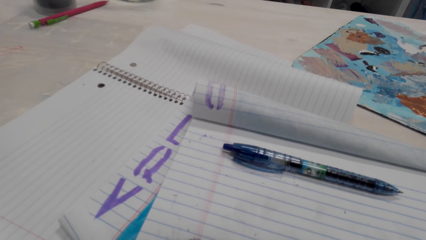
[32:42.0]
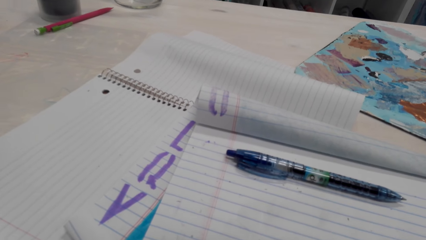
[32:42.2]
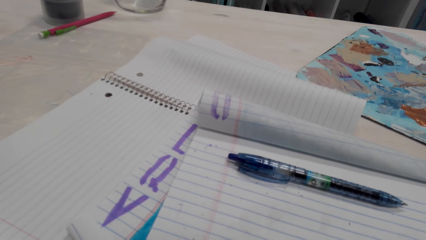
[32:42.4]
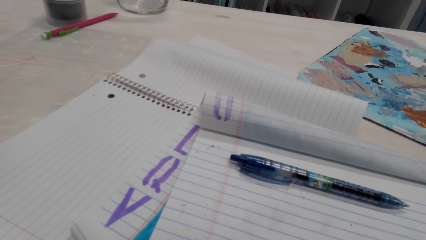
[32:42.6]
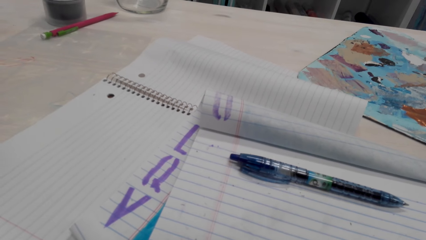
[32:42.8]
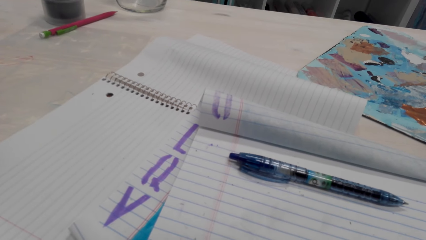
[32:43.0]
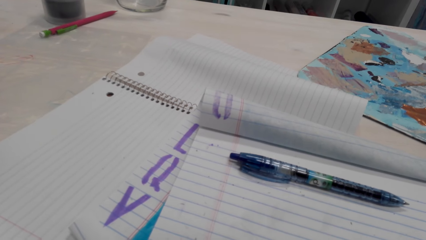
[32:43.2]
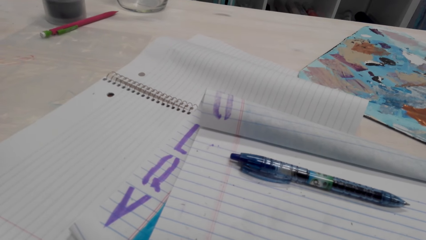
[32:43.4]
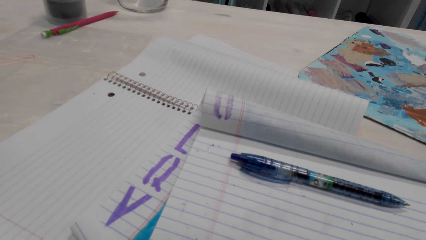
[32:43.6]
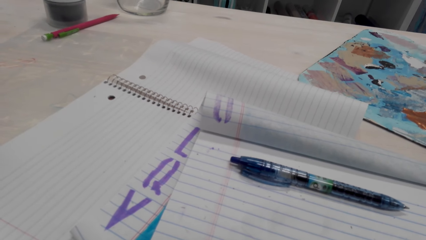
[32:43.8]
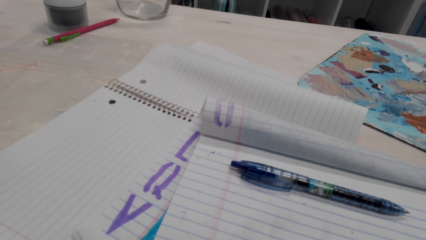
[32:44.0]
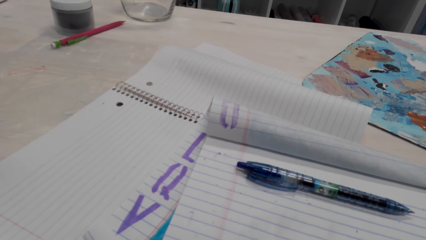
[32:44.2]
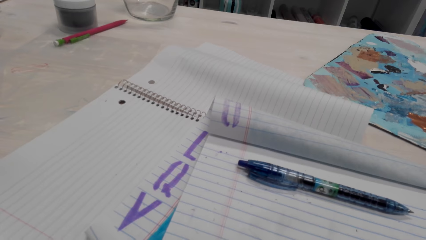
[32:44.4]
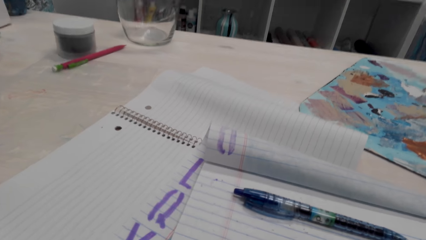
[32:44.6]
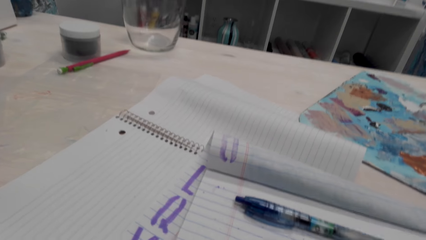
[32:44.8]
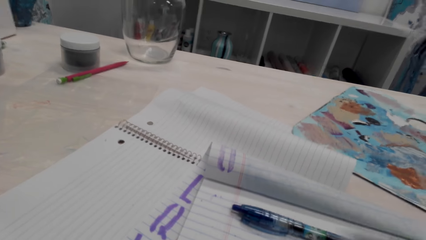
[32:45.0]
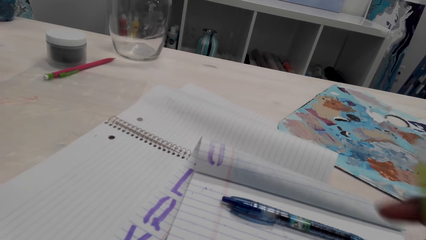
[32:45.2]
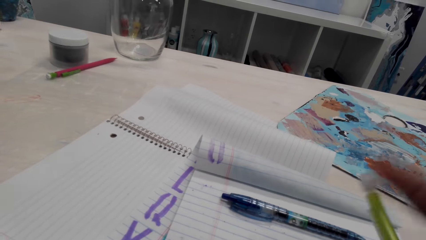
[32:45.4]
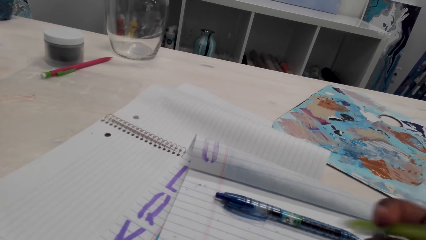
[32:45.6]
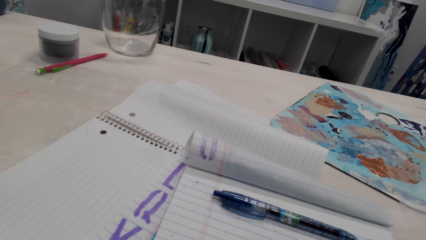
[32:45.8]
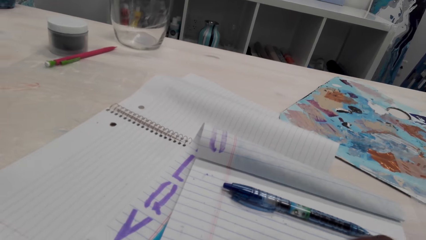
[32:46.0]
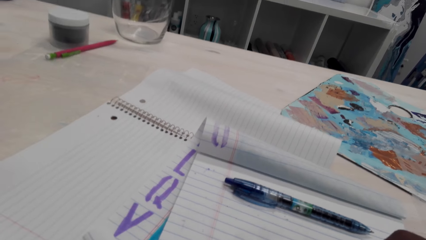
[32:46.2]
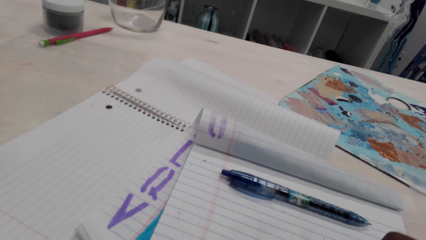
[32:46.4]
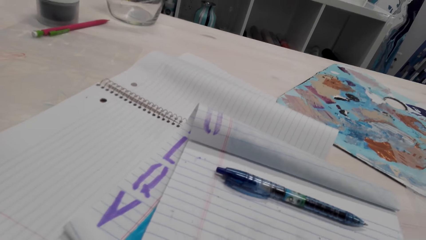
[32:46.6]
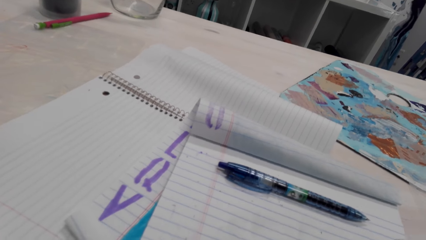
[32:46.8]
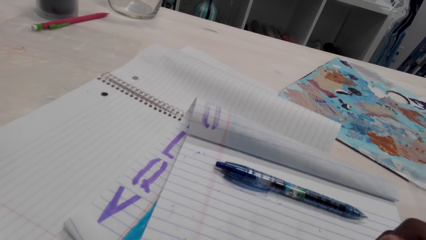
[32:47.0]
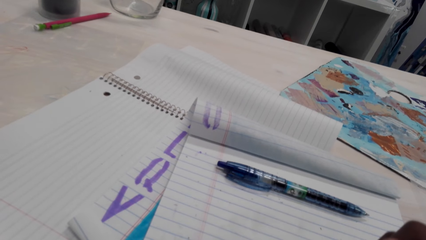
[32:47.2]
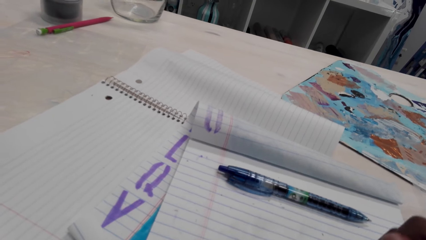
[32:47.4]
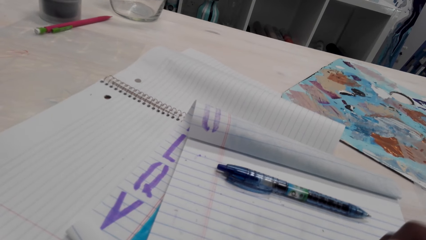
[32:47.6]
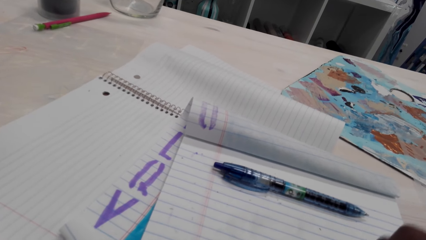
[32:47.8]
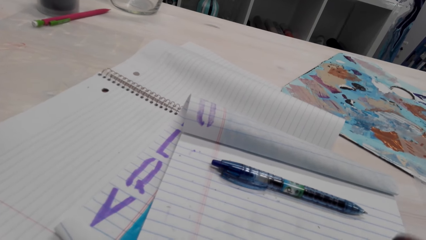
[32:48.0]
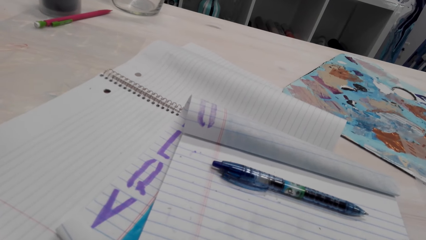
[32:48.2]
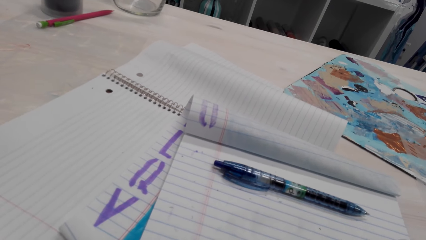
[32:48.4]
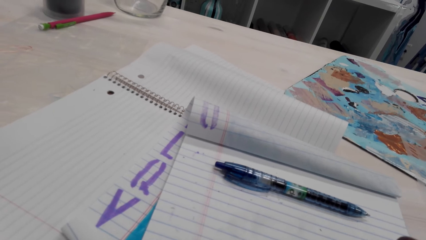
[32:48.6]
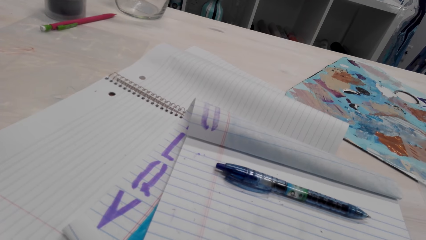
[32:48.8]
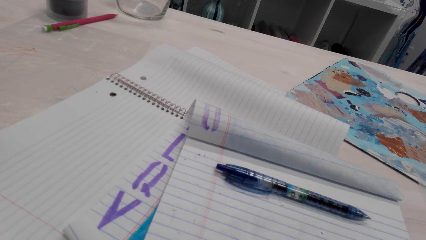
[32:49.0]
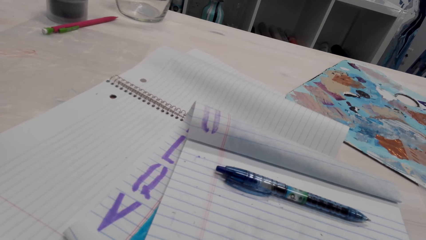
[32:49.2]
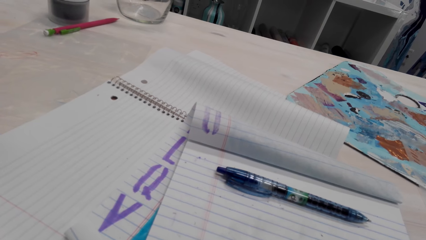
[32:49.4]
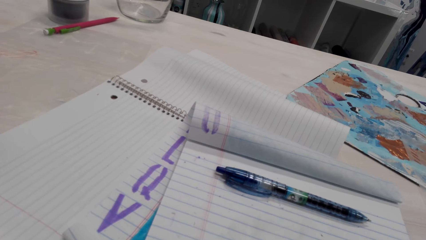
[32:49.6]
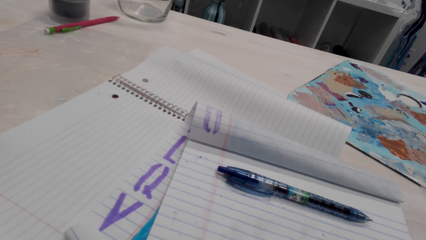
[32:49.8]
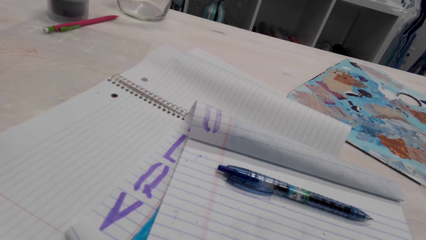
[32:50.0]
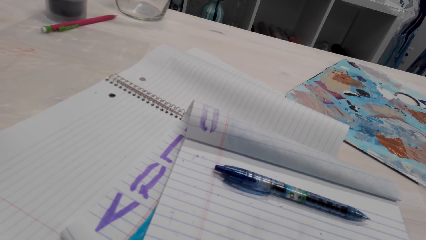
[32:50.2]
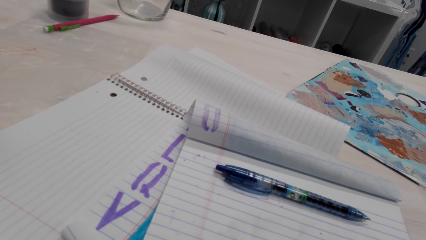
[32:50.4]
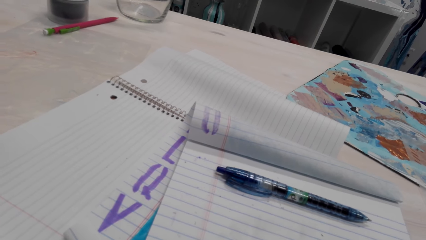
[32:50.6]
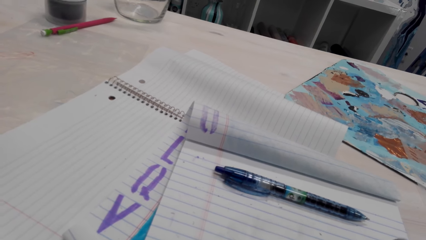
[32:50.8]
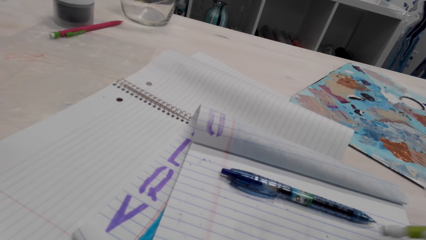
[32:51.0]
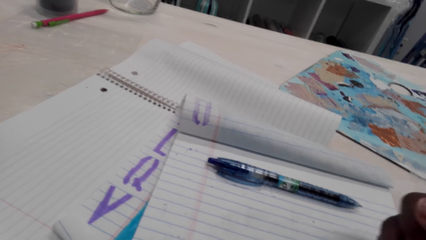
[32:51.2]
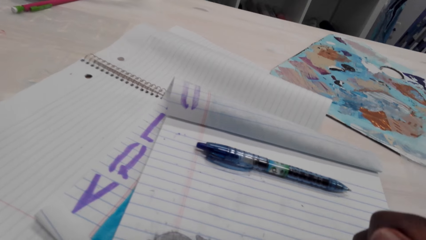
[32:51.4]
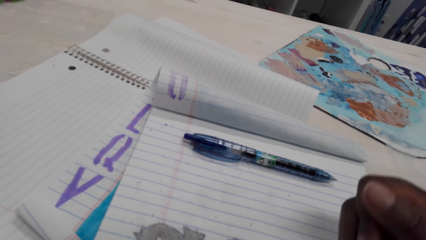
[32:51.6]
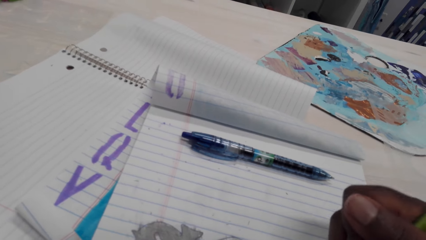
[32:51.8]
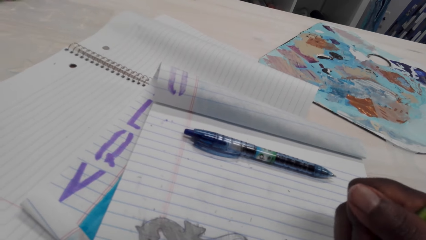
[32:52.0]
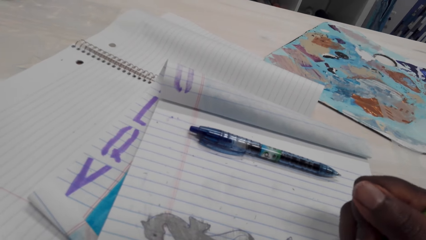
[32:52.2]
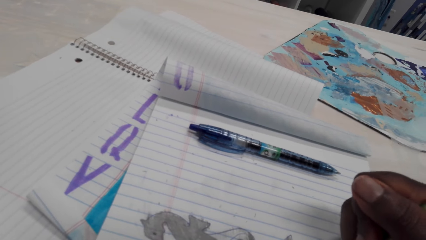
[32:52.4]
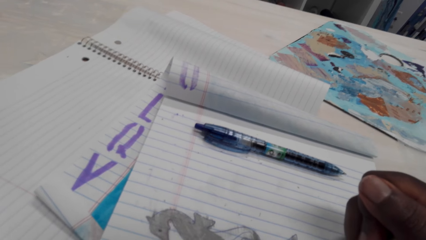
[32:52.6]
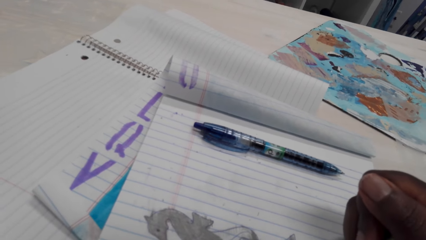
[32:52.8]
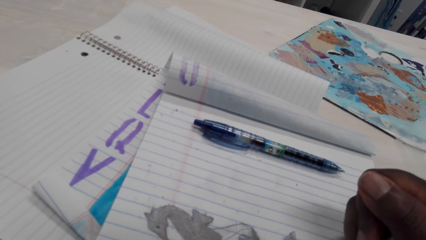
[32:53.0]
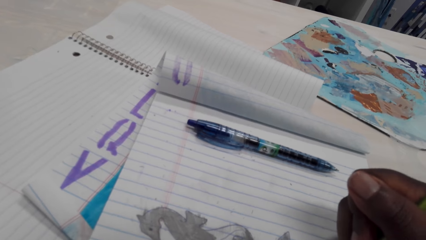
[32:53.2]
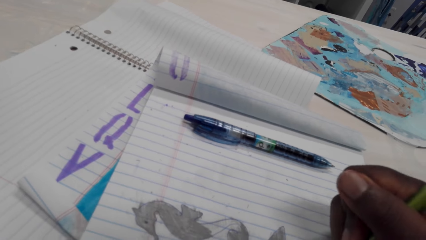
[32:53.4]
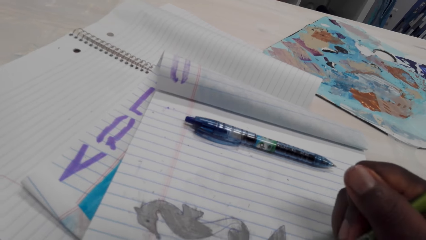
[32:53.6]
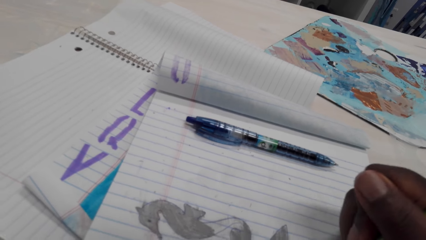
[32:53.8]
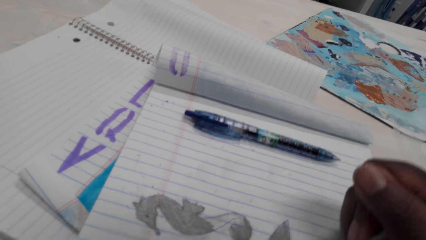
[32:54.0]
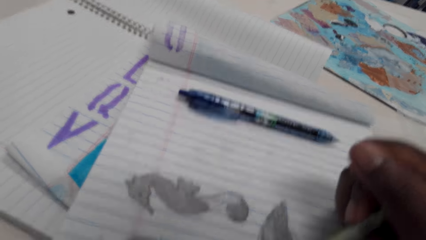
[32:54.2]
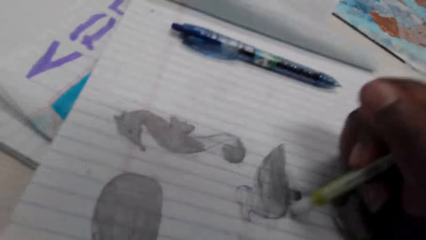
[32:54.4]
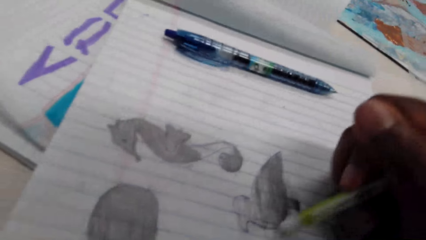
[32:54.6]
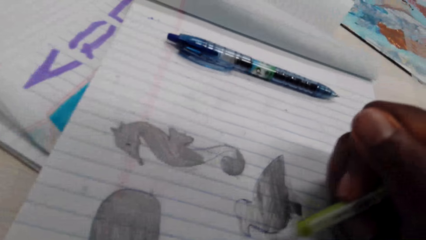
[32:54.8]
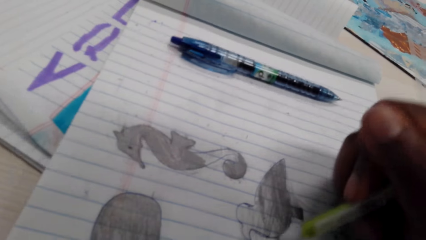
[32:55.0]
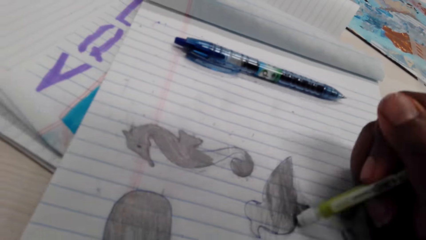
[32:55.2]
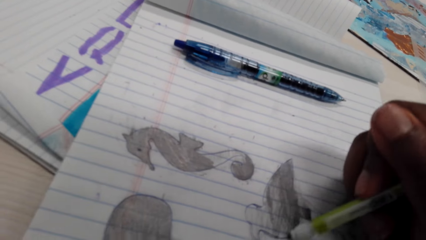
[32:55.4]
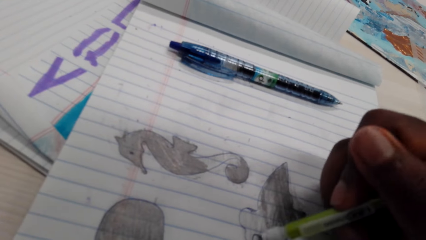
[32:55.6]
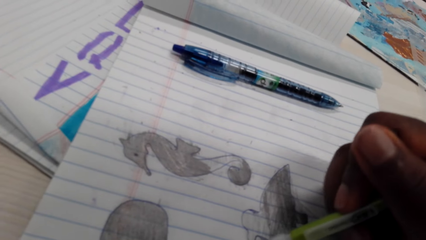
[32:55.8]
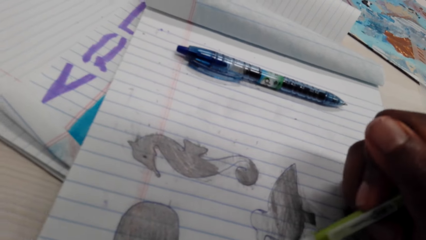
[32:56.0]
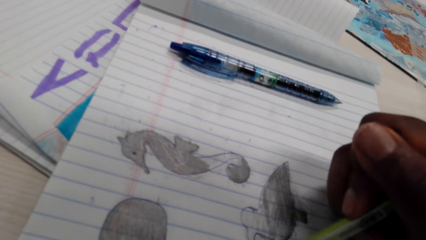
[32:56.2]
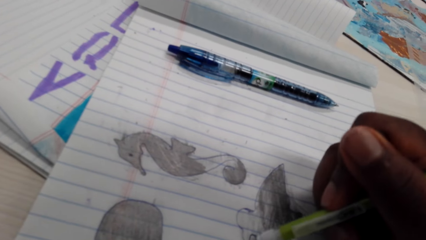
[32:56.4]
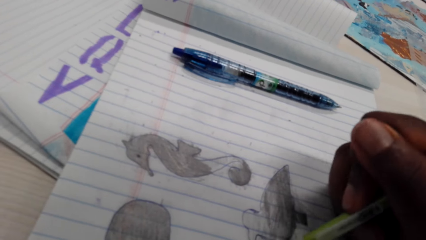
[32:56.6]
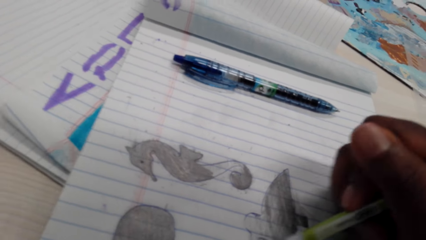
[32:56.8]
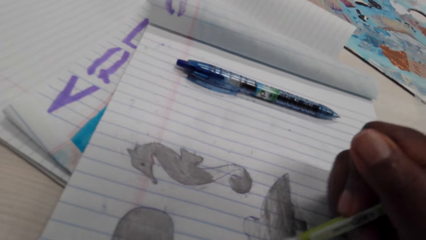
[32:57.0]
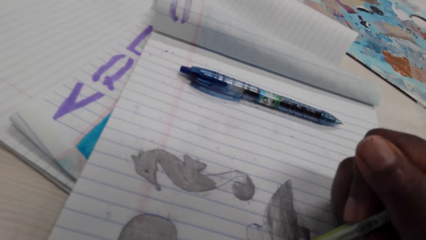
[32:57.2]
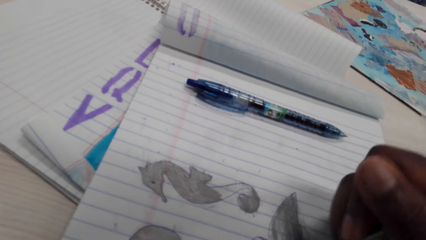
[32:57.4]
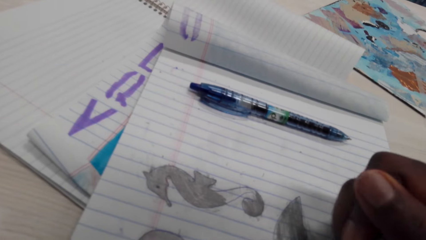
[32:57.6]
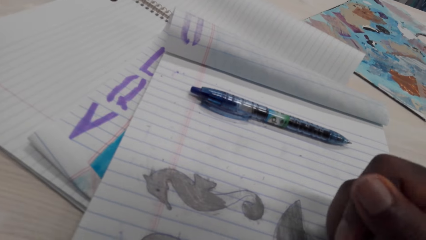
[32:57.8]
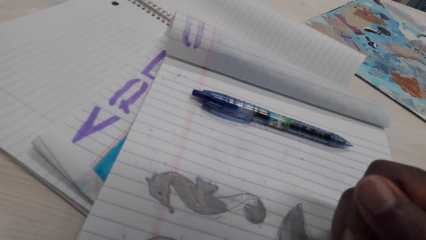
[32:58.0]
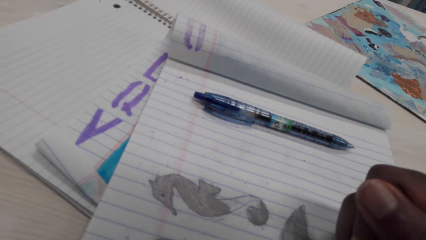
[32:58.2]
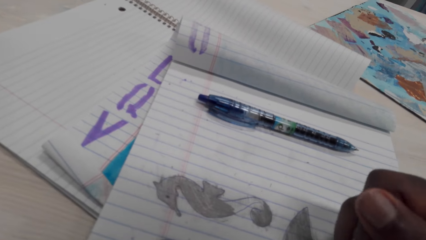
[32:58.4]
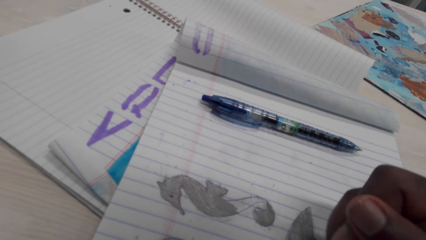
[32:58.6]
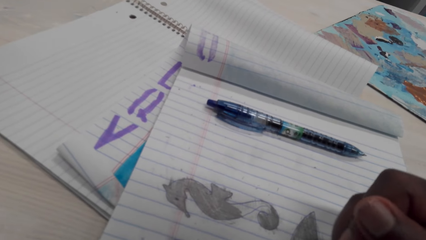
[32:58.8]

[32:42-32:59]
The camera wearer adjusts the pencil. They rub on the book with the pencil rubber. They look at the pen.
